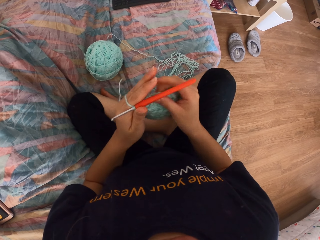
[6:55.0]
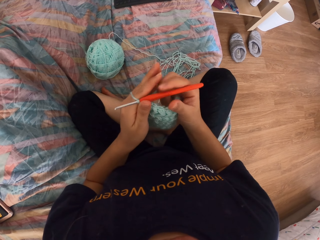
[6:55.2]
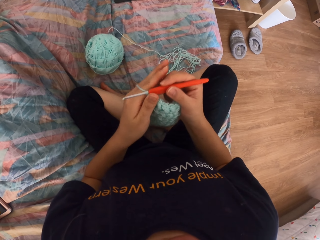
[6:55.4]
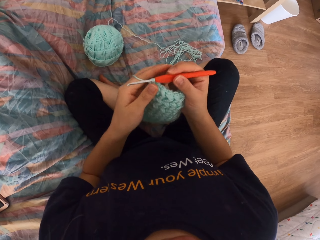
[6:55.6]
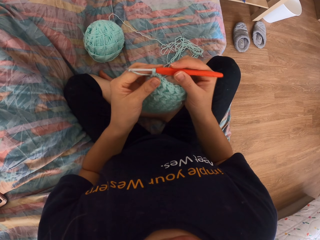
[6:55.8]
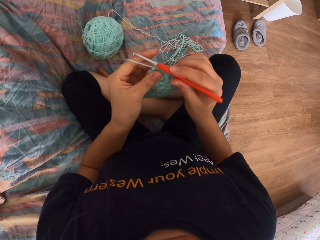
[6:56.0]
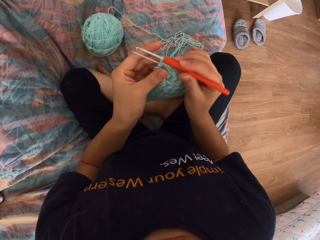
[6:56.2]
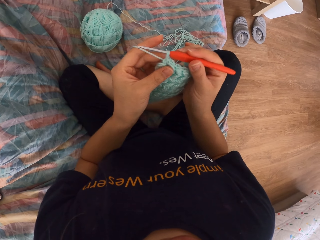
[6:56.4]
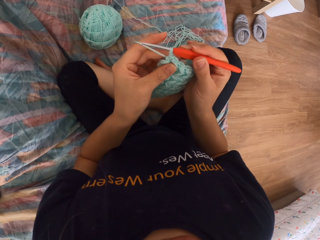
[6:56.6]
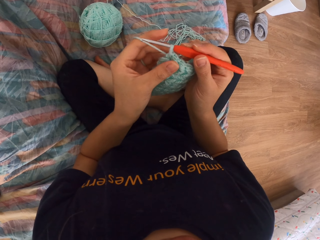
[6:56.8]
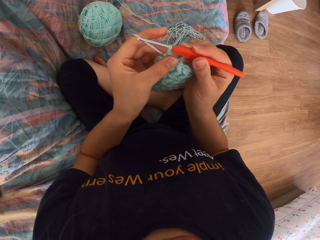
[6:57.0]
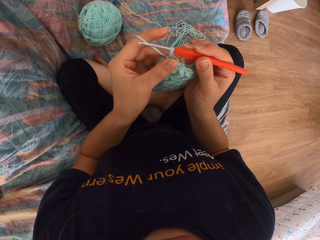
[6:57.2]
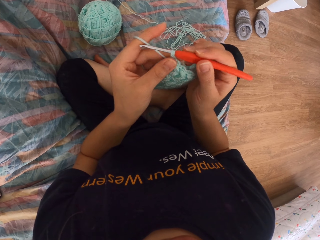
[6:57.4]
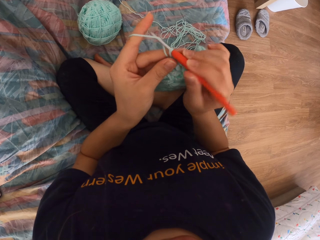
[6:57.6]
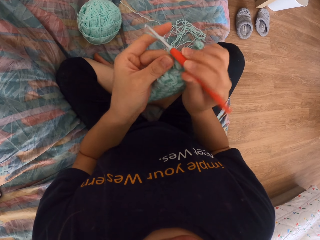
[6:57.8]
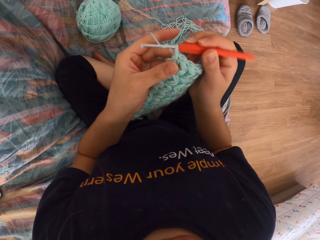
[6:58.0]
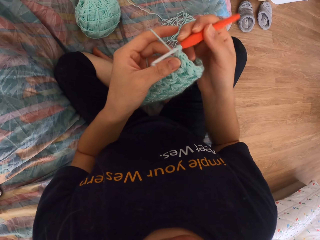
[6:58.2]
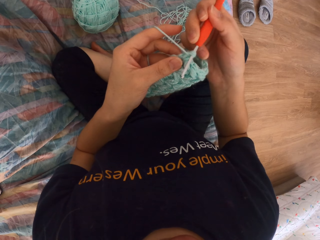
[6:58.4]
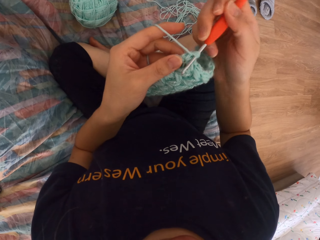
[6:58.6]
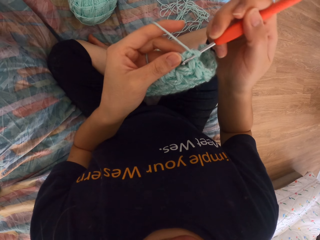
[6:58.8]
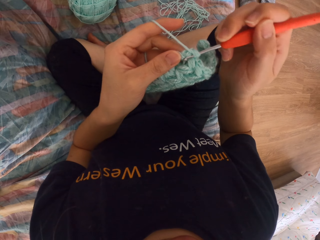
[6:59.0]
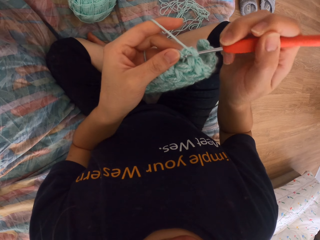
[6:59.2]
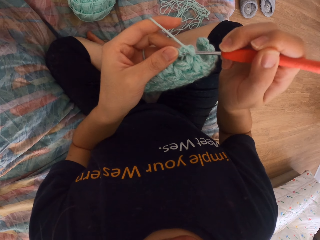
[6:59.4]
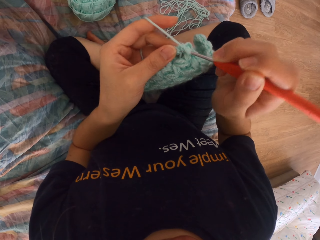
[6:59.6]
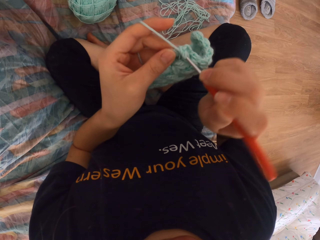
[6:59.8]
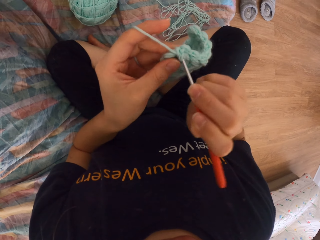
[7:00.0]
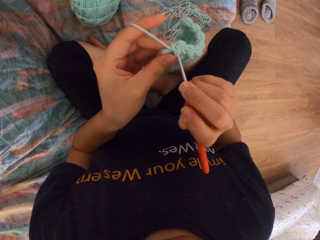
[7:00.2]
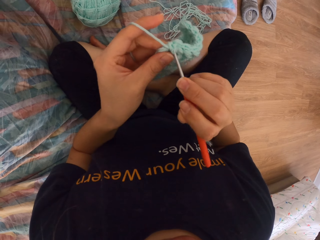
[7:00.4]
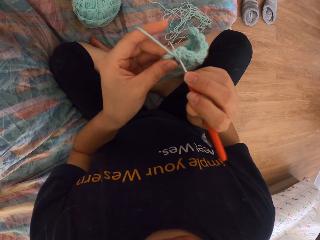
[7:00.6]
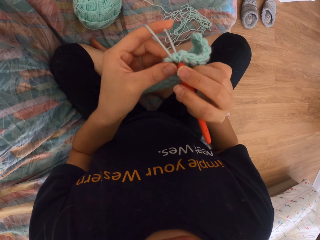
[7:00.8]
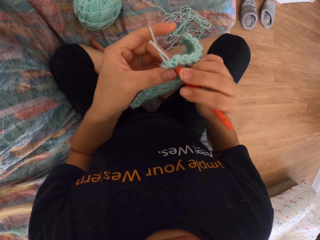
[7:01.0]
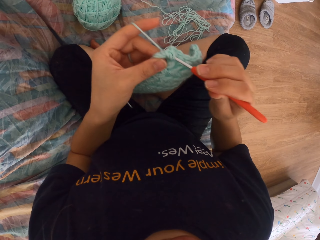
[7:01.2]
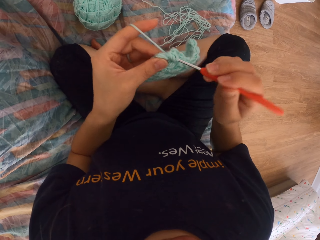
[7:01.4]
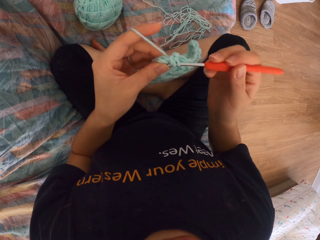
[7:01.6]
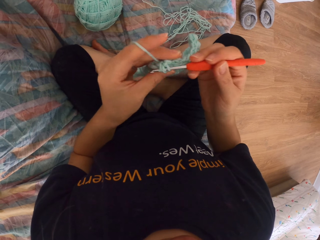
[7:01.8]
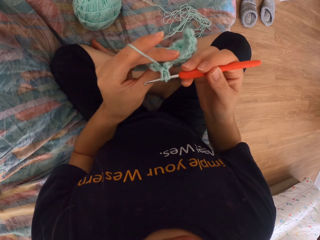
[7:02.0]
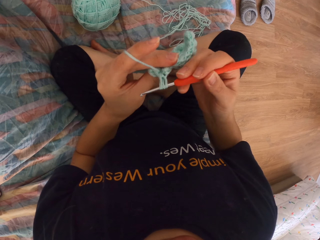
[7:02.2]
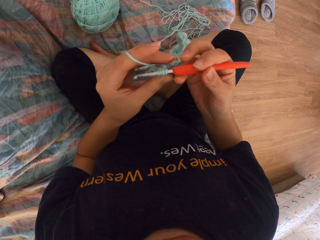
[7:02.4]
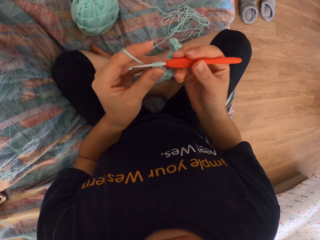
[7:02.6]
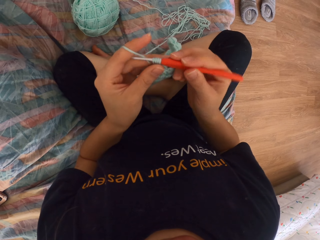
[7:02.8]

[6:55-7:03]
The camera wearer knits a fabric.

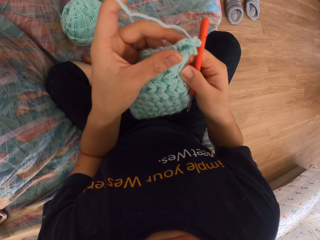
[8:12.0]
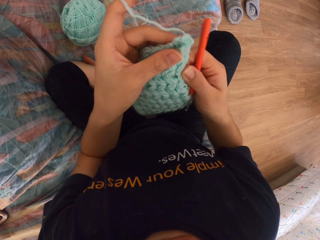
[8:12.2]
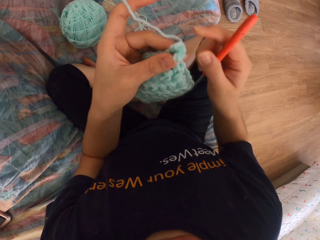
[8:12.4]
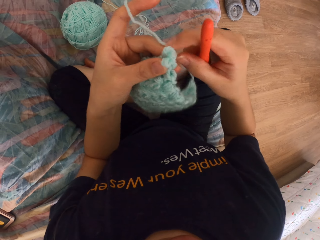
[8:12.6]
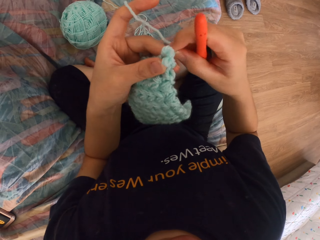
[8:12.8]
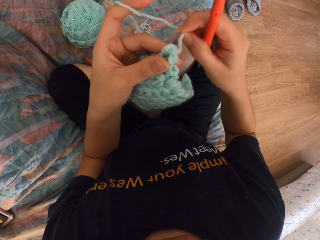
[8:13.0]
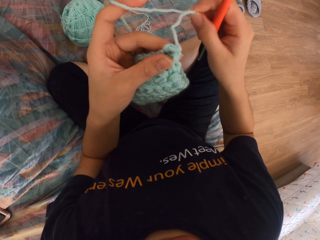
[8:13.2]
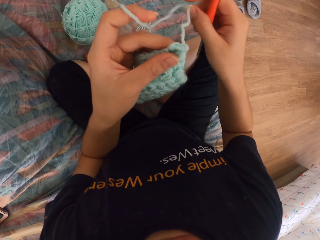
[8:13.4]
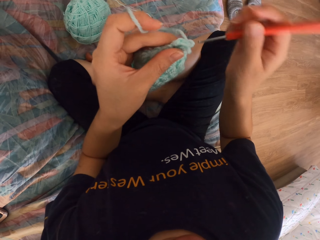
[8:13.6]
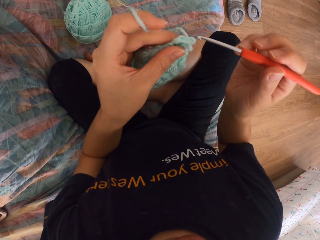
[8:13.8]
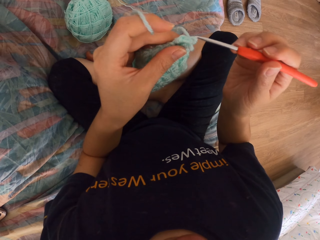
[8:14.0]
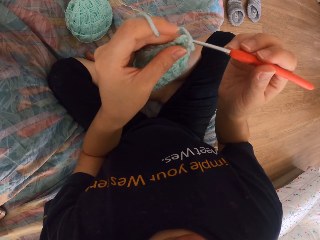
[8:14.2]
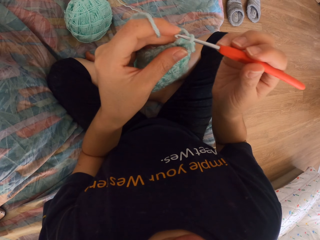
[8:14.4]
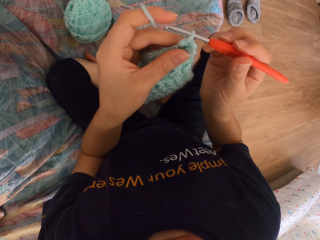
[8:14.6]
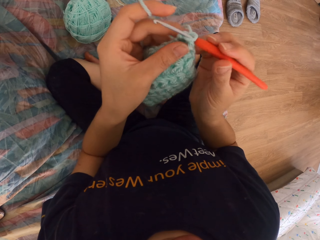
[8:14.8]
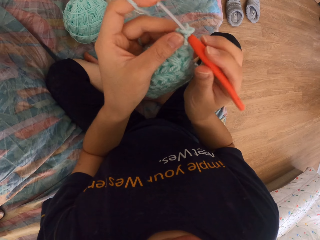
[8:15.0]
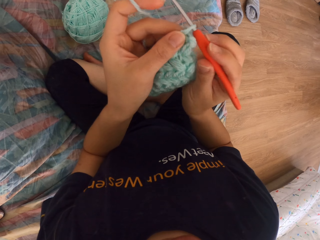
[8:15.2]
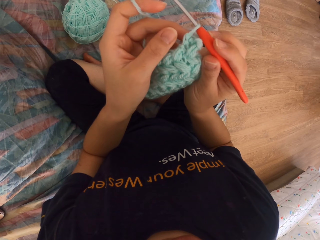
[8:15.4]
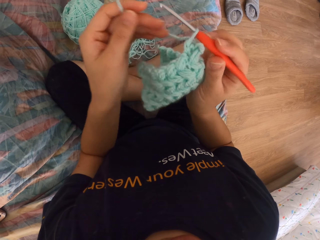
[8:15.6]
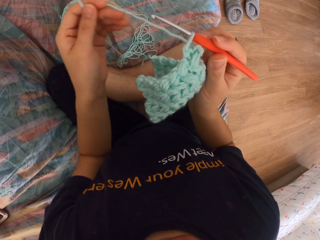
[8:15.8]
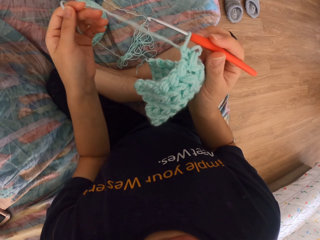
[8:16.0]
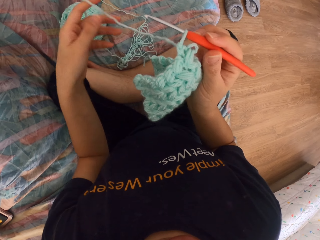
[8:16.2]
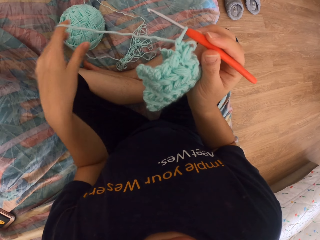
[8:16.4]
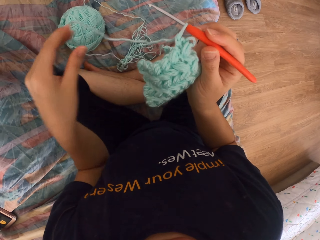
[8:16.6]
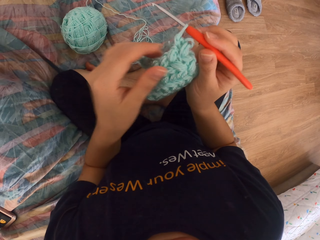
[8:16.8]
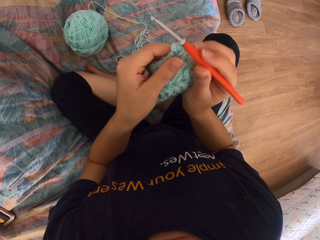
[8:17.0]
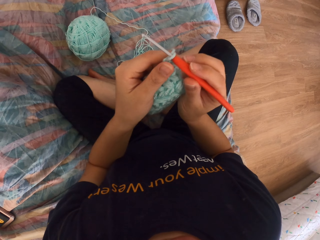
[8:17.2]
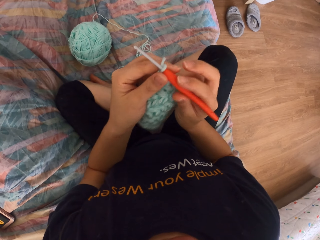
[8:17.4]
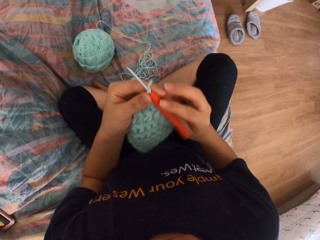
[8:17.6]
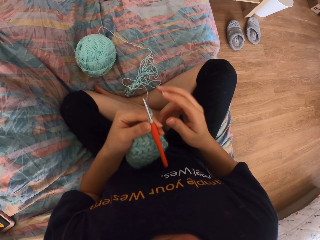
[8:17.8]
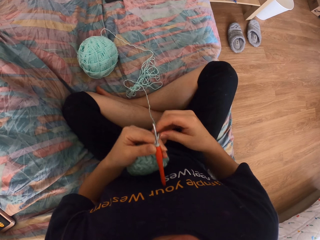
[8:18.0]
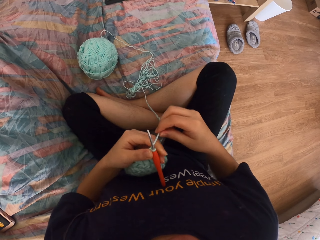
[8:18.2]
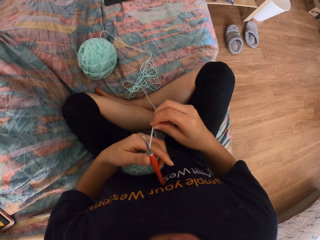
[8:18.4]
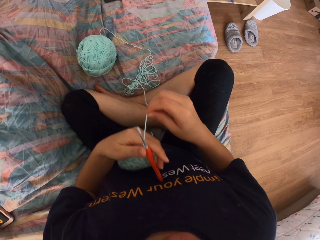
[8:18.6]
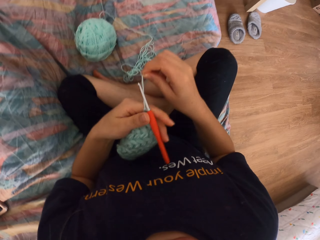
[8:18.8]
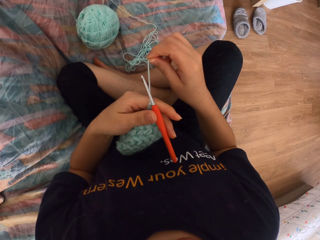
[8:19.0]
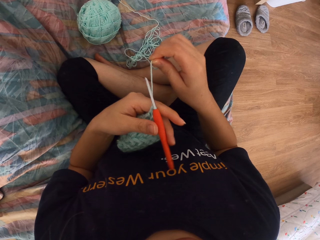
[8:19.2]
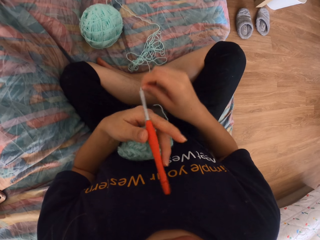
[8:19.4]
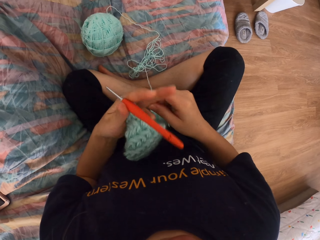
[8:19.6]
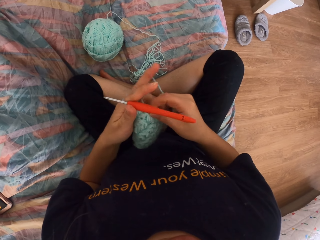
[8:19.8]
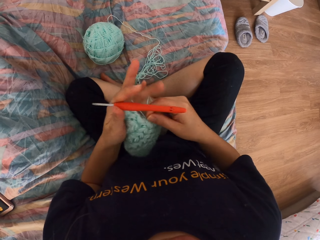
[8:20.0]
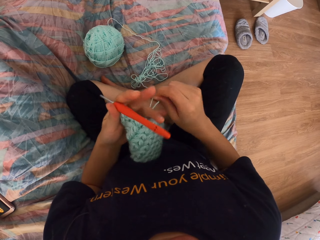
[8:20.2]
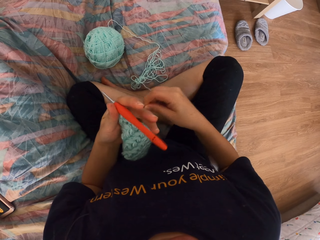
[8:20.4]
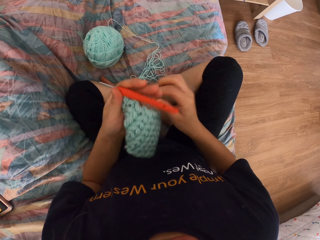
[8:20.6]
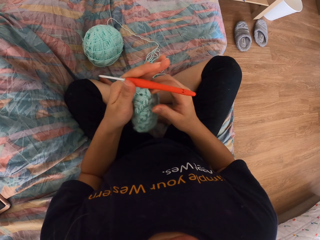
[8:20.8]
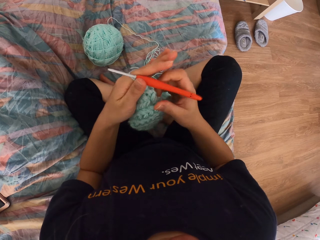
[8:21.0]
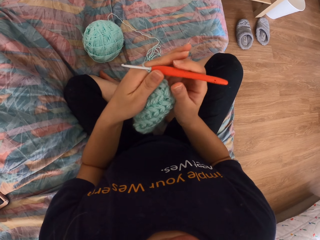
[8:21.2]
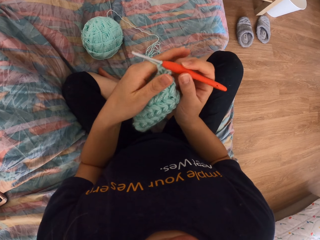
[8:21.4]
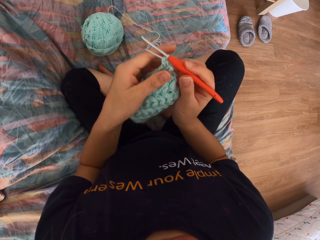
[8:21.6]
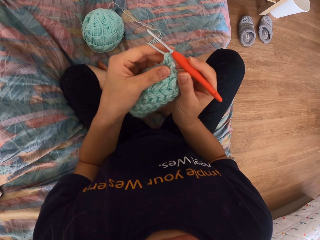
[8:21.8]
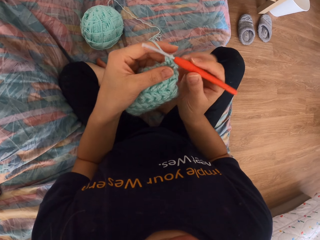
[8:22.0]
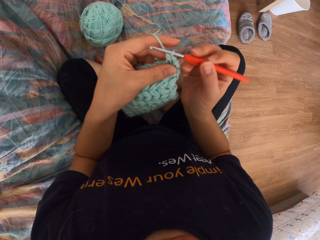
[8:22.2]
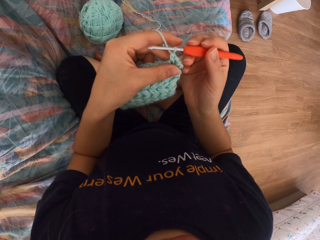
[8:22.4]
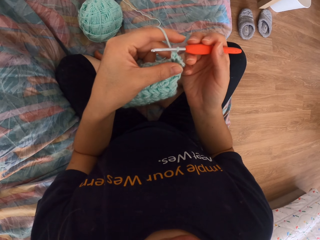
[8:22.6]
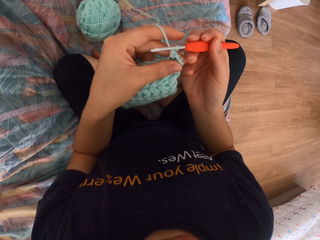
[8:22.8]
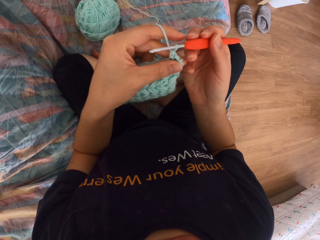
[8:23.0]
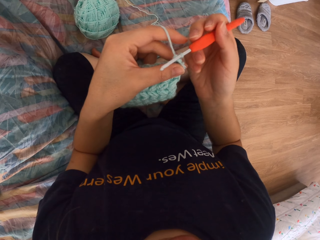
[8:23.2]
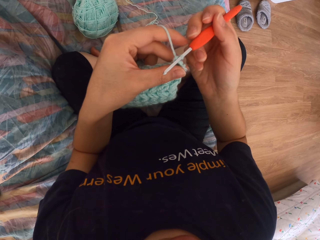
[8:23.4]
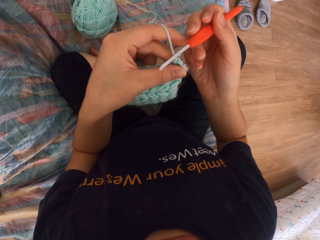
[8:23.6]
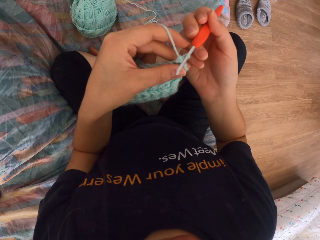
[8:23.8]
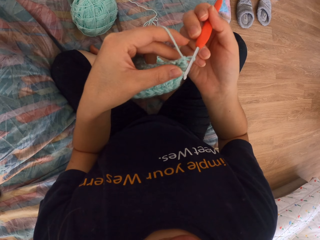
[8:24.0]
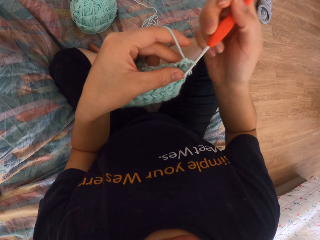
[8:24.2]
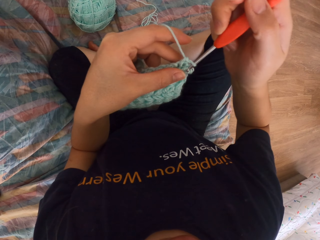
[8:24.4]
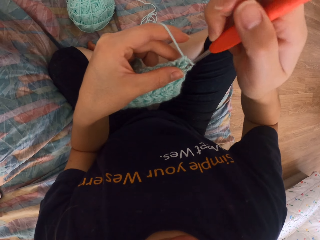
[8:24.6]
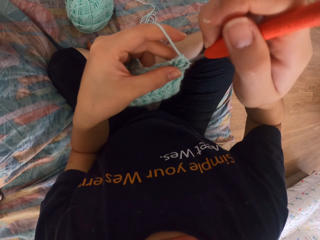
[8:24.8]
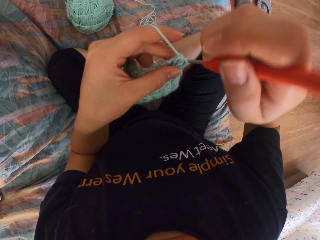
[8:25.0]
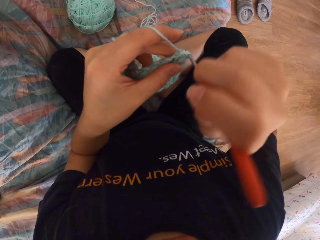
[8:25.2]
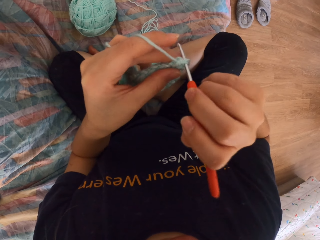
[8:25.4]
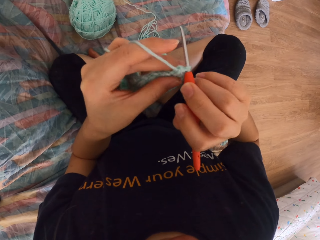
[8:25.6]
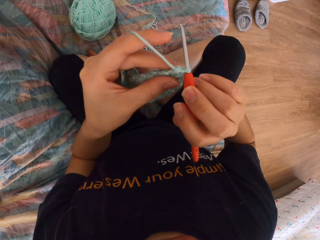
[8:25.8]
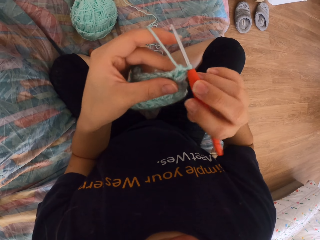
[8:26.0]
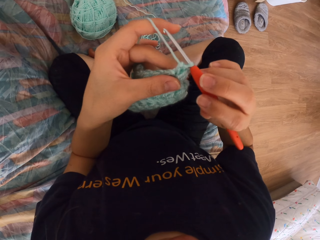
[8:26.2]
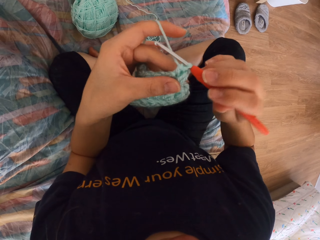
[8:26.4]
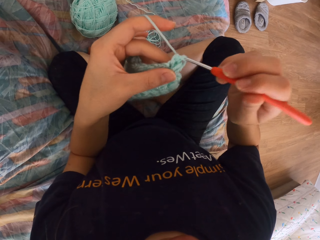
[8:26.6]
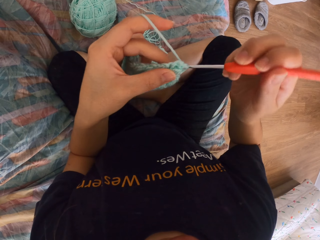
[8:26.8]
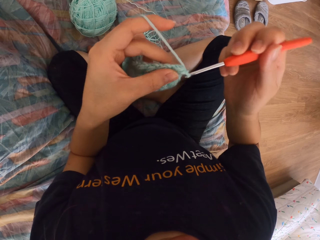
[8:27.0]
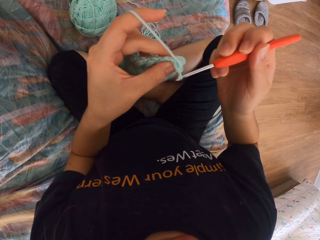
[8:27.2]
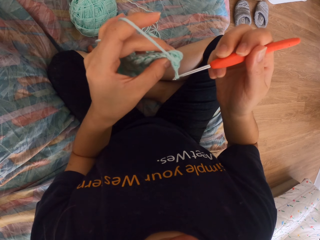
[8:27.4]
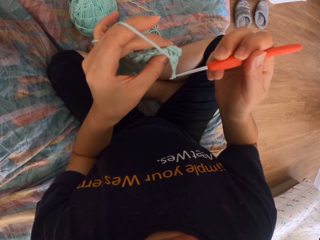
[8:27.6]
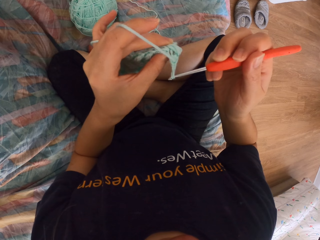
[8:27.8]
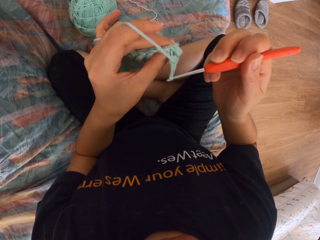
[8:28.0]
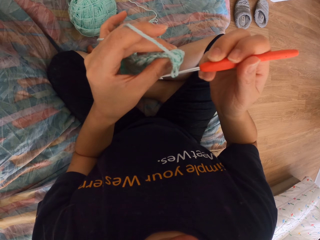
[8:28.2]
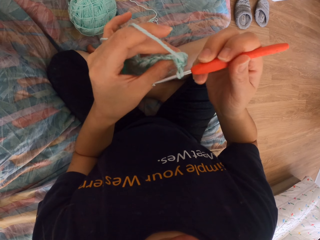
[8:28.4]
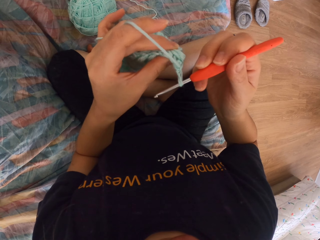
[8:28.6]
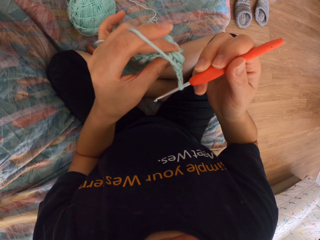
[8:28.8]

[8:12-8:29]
The camera wearer knits a fabric. They pull the wool, tie the wool and knit the fabric.
